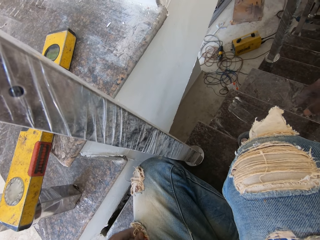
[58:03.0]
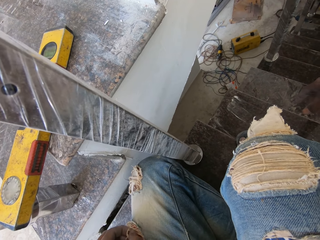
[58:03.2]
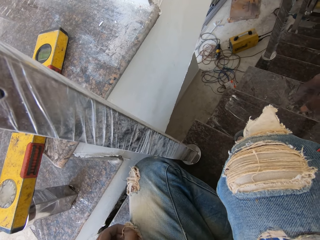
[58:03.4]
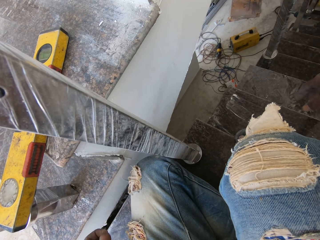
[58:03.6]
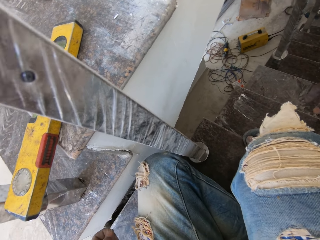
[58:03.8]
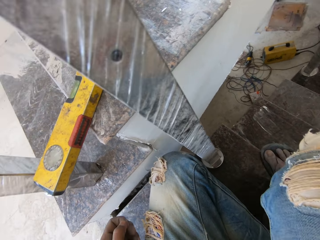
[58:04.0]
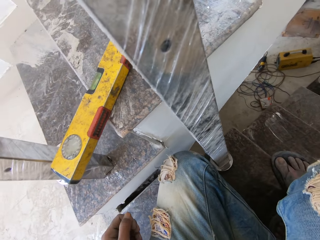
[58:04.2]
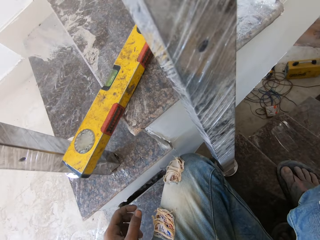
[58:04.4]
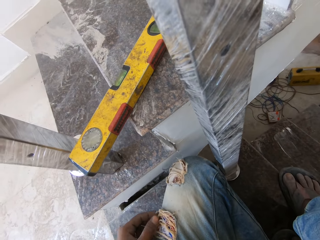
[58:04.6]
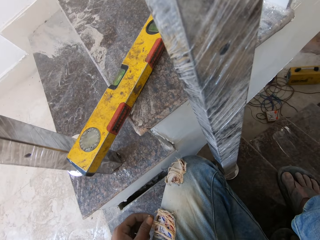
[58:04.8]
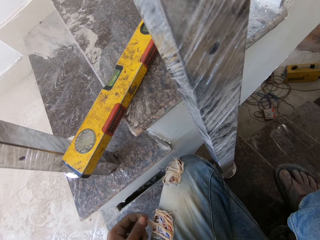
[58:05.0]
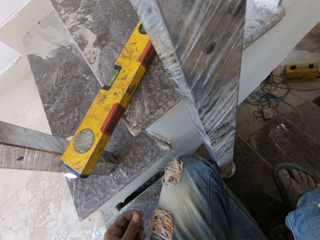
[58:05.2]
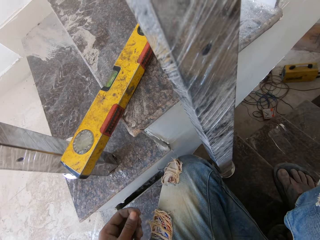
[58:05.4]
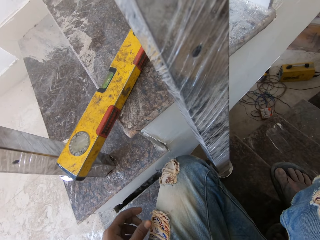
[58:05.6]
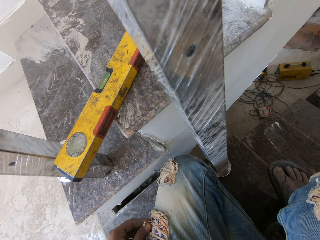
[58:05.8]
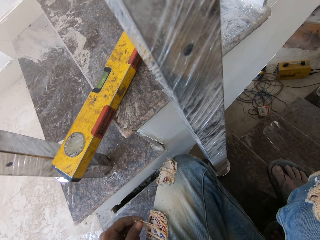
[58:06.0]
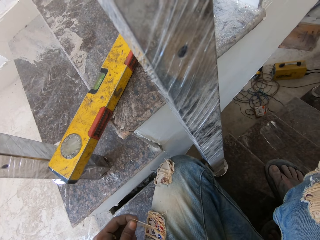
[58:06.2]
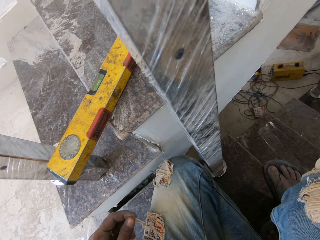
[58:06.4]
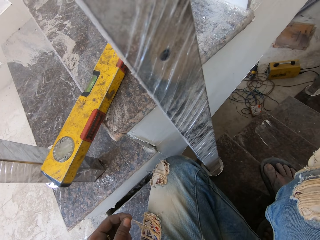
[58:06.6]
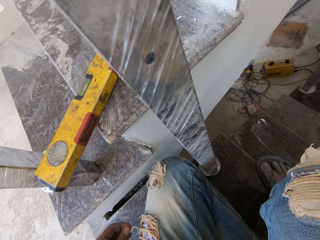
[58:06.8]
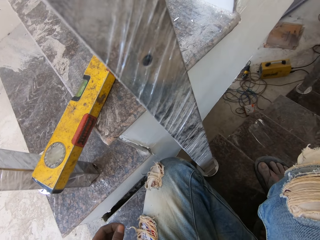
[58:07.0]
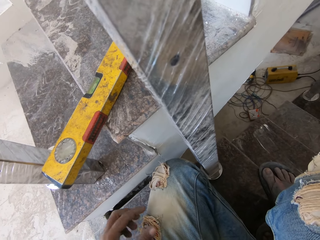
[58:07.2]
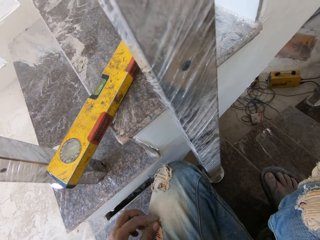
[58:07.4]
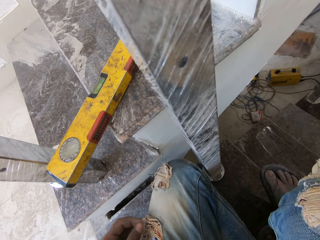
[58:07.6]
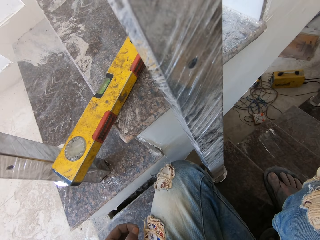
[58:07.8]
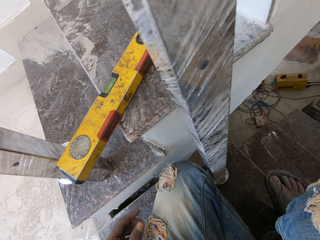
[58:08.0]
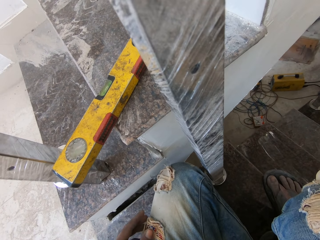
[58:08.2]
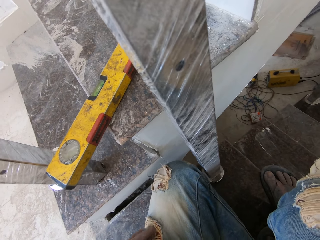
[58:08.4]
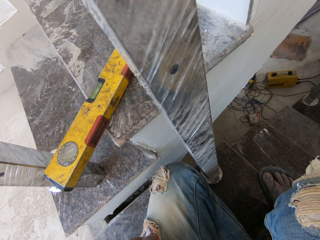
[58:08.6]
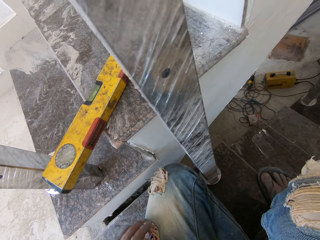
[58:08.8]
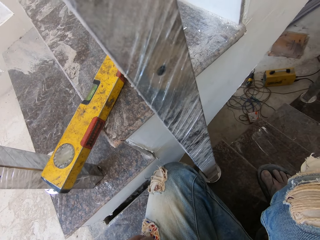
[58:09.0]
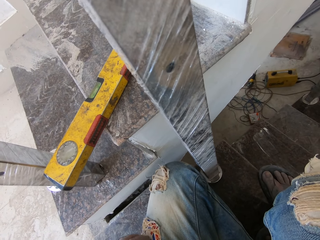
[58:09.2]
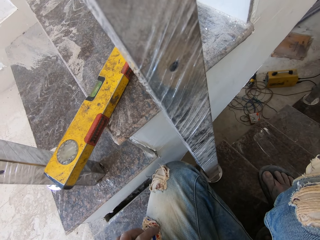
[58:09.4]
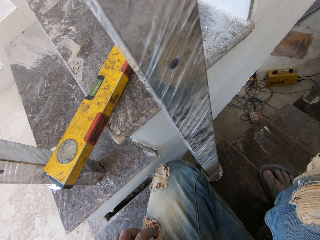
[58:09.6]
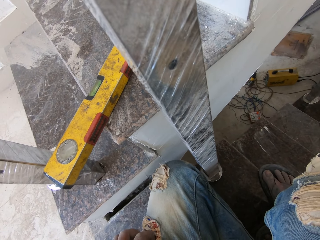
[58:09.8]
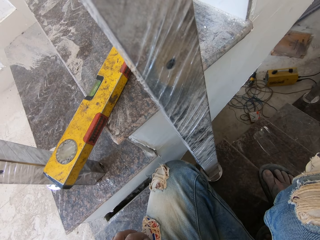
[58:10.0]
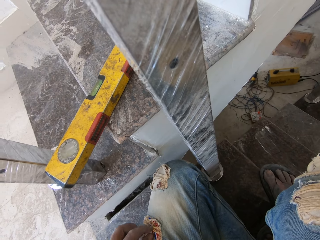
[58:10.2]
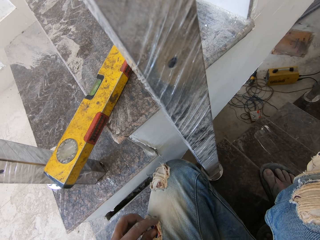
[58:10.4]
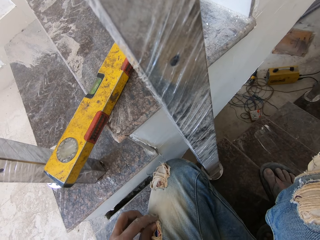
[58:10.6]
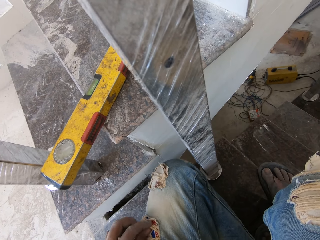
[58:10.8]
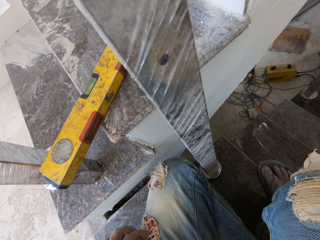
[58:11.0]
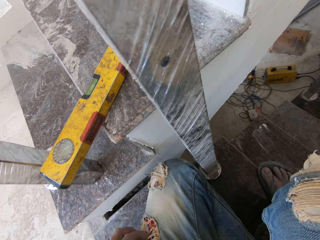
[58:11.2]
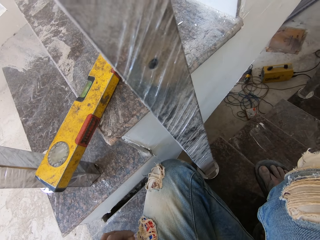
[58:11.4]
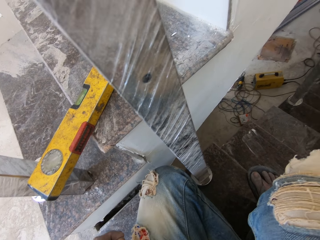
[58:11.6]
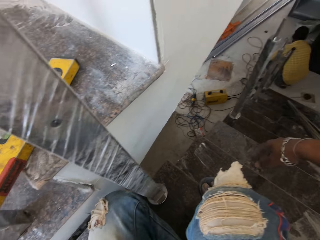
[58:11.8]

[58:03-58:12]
The camera wearer touches a hem of his jeans with his left hand.

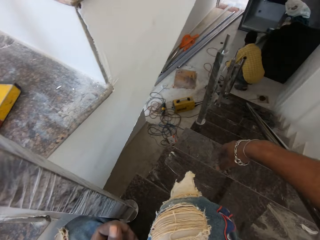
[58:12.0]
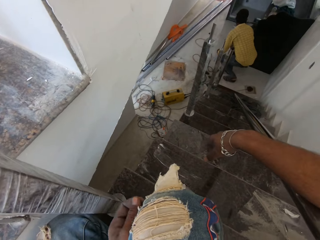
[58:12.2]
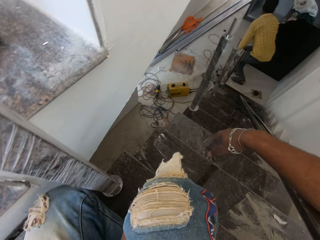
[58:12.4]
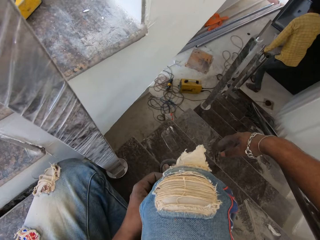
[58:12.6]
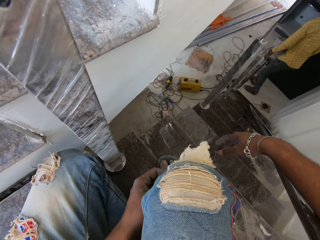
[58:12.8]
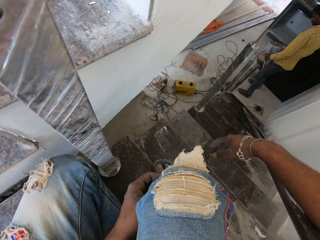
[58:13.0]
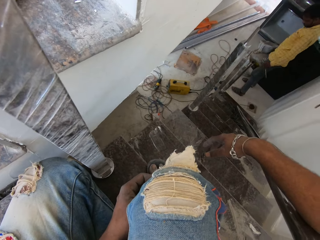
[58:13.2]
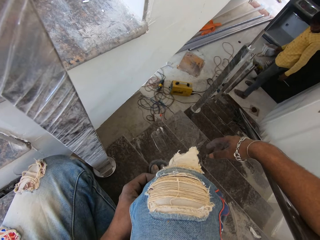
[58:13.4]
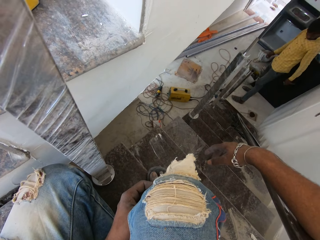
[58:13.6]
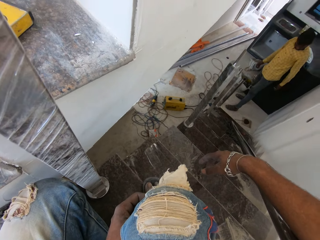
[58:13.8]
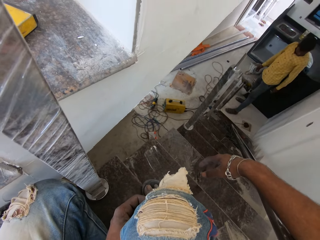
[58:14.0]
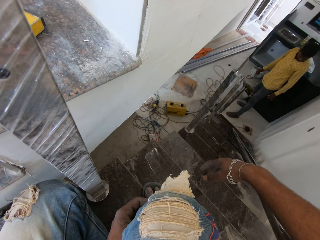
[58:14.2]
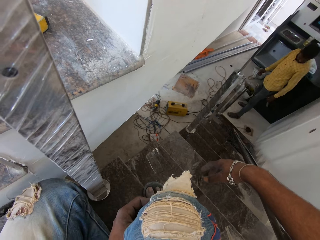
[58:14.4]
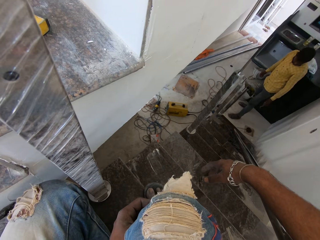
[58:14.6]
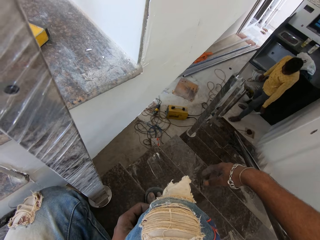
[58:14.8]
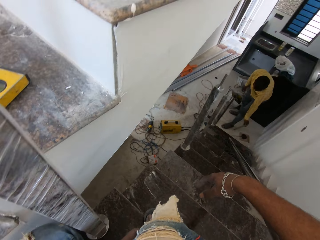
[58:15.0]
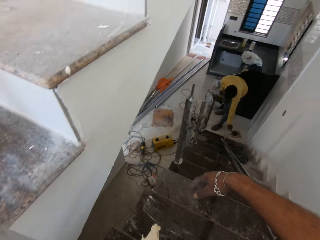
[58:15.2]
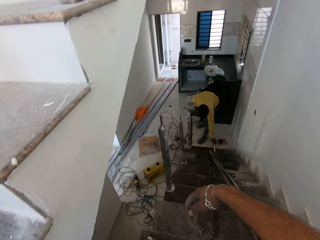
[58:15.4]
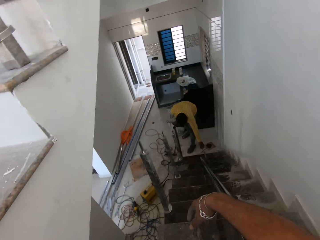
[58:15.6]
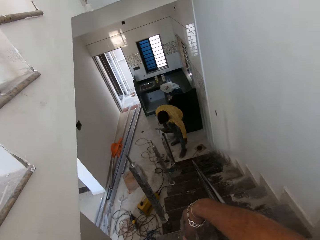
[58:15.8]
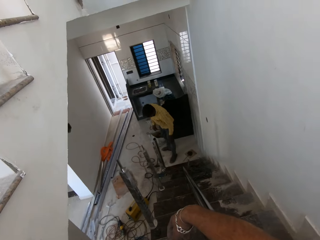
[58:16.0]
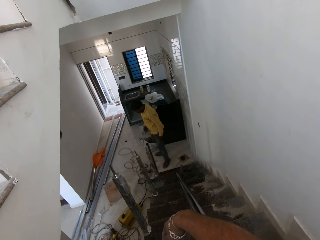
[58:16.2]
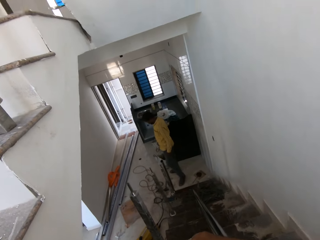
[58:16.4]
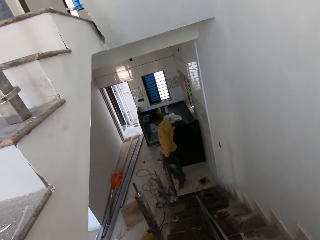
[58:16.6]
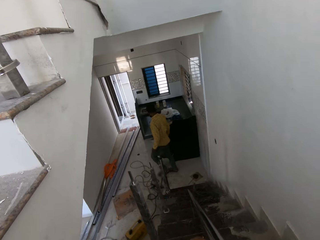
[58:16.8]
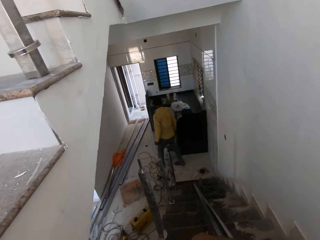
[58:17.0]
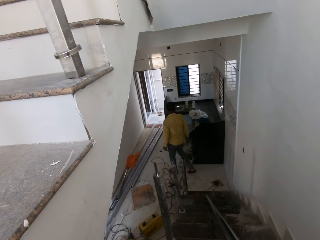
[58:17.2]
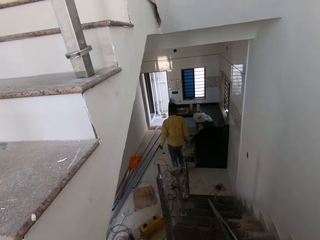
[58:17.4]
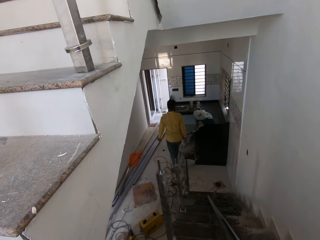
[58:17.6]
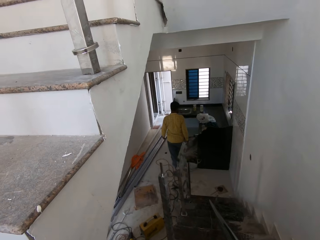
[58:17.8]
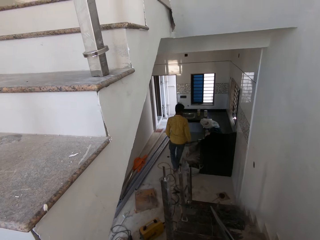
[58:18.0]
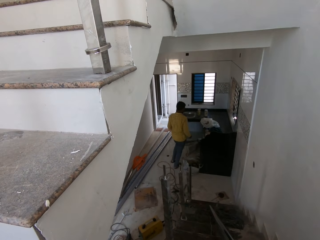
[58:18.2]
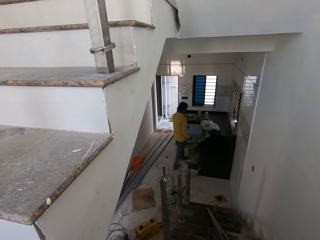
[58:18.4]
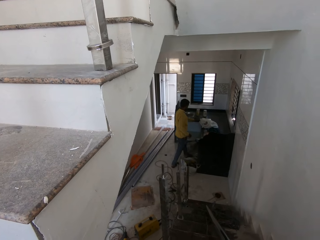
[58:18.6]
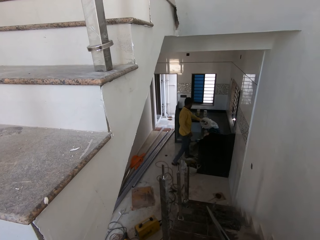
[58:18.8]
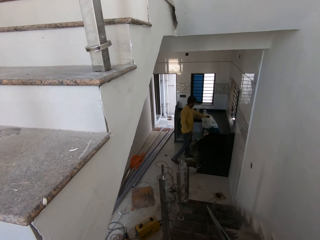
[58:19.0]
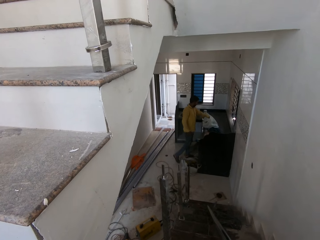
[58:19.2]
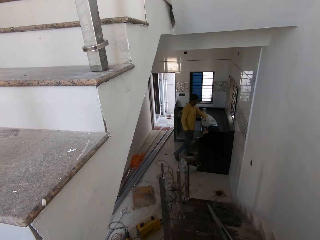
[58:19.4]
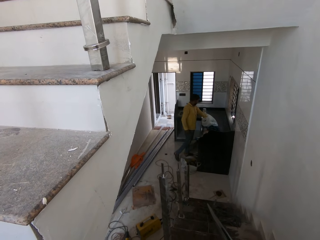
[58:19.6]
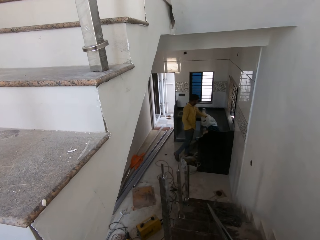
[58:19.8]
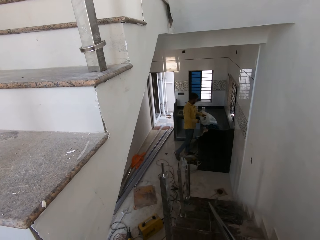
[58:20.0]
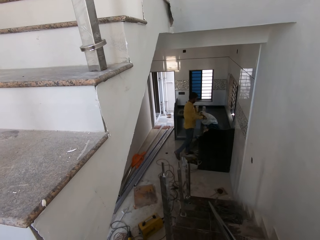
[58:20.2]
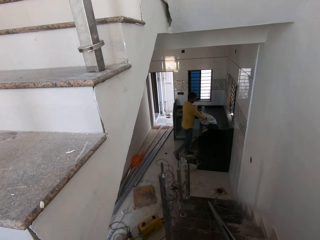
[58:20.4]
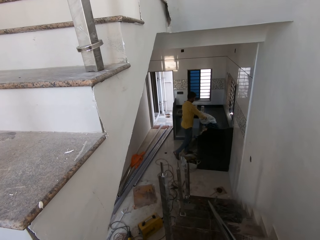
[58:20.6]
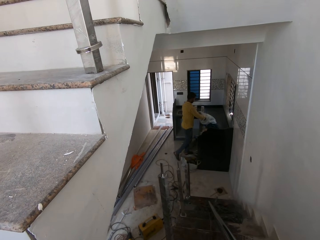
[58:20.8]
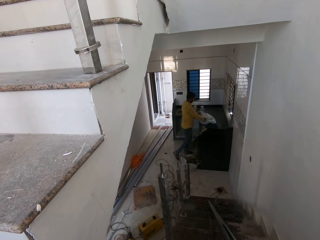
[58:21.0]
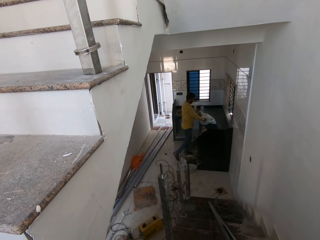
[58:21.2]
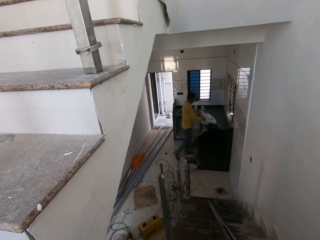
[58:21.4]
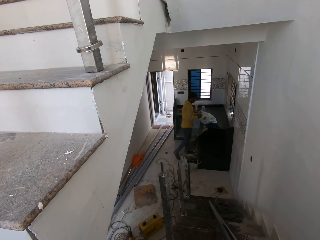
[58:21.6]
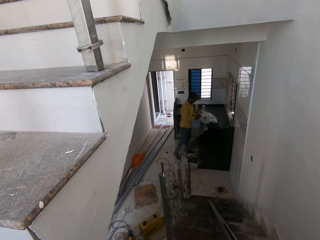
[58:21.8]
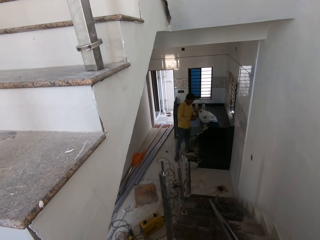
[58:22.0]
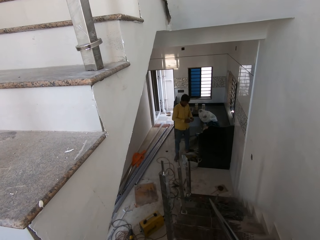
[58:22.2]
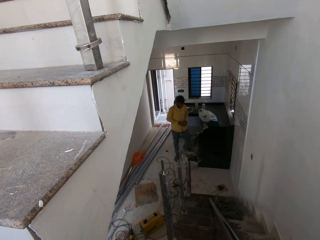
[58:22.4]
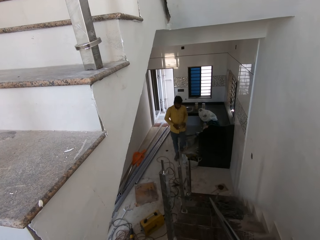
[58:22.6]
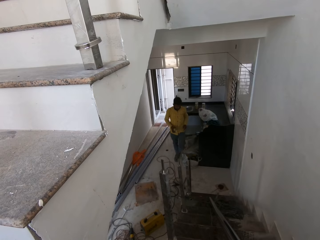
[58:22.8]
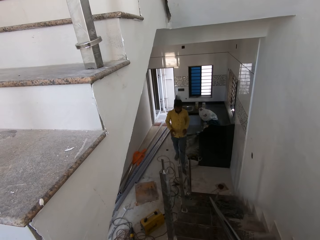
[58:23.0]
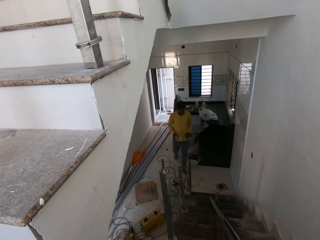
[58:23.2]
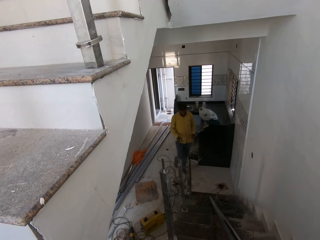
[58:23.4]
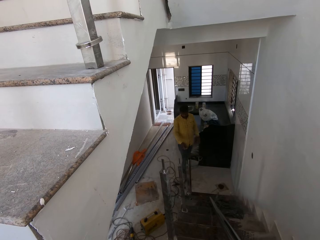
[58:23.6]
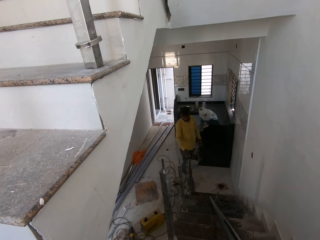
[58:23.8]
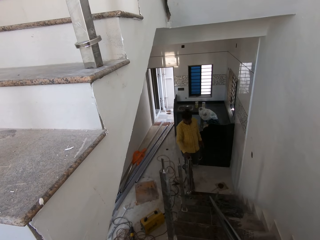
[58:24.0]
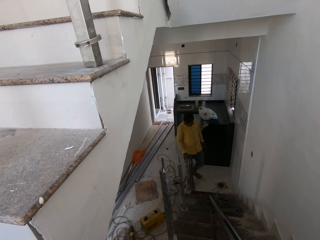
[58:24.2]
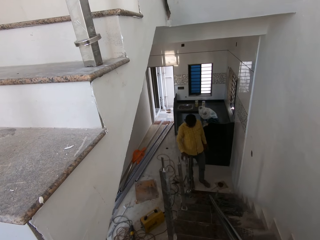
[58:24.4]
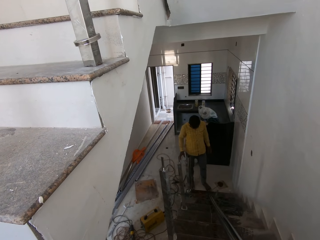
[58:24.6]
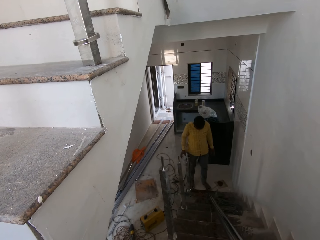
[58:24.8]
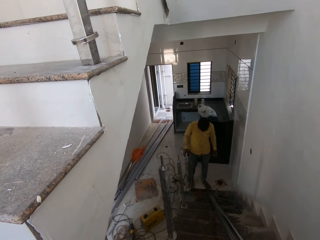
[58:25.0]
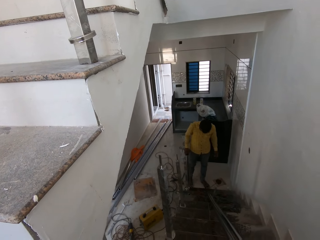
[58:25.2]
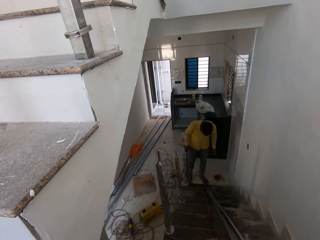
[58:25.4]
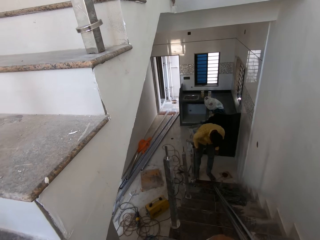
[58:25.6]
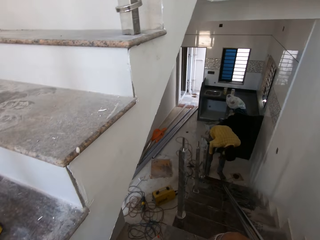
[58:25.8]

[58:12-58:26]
The camera wearer turns to a man. The man stands. The man places the metal bar in the floor. The man drops a tiny rod on the stairs with his left hand. The man walks away. The man holds the polythene paper. The man takes a metal from a nylon on a shelf with his left hand. The man searches for something in the polythene paper. The man takes a metal from the nylon on the shelf with his right hand. The man walks. The man drops the metal ring on the hollow steel rod with his right hand.
